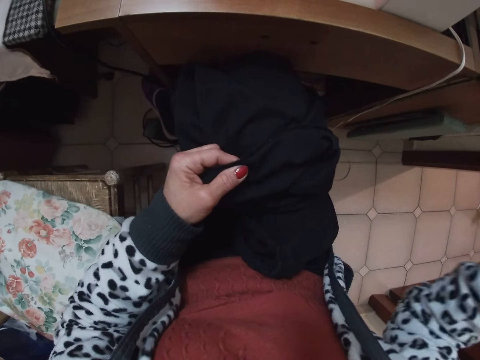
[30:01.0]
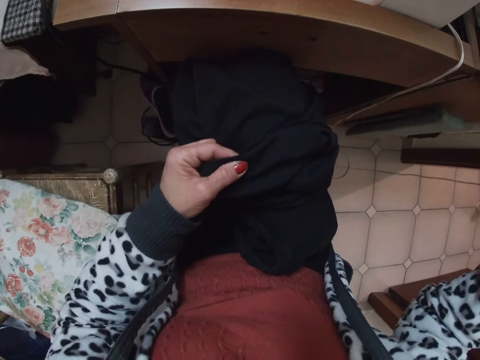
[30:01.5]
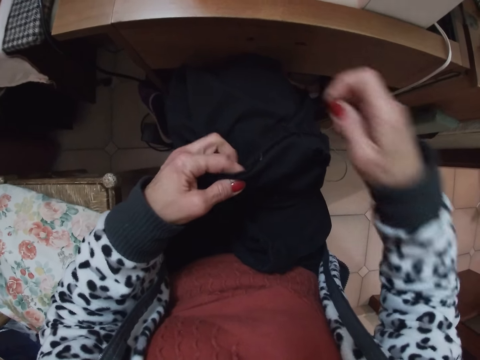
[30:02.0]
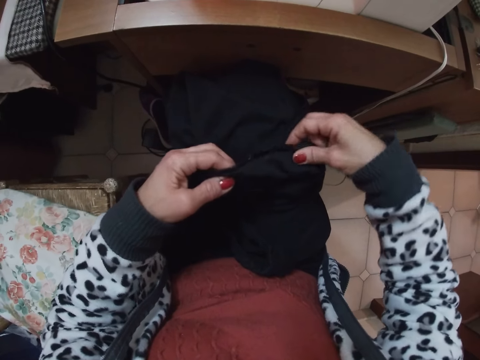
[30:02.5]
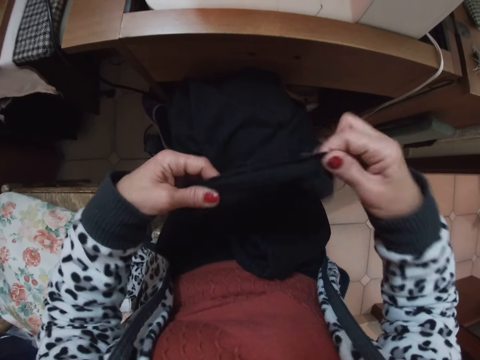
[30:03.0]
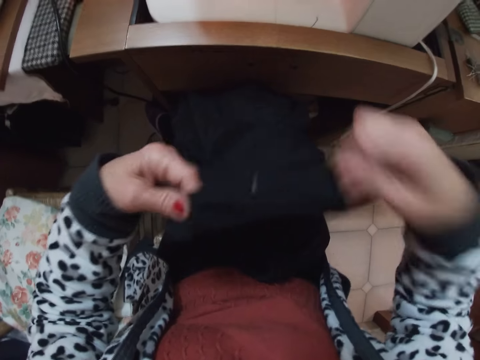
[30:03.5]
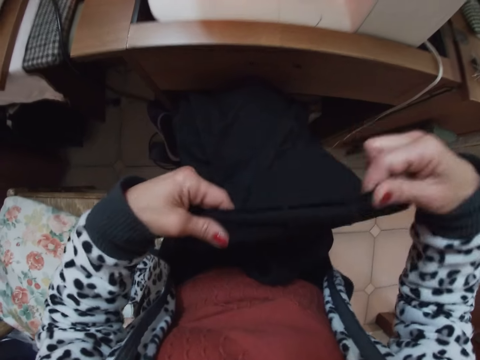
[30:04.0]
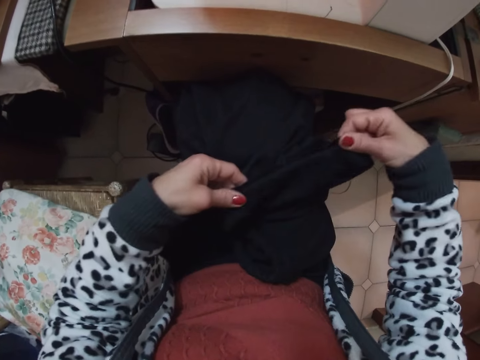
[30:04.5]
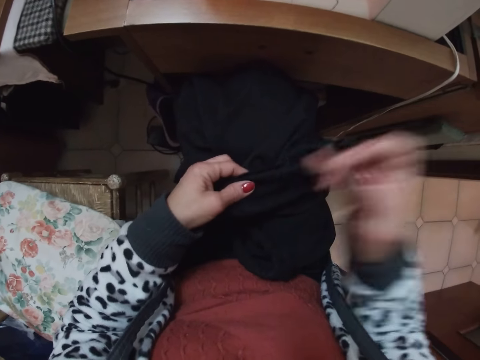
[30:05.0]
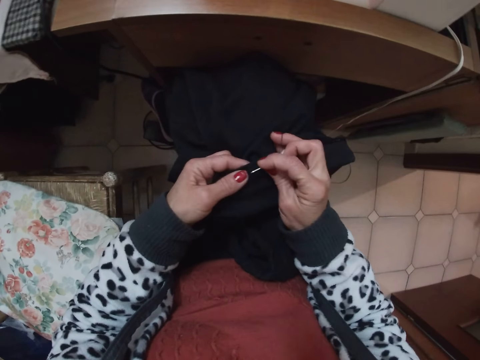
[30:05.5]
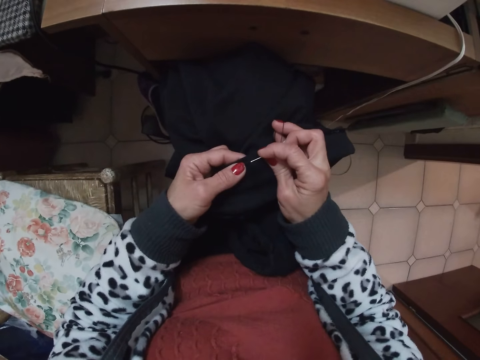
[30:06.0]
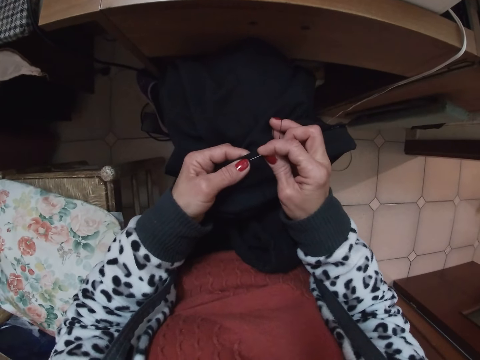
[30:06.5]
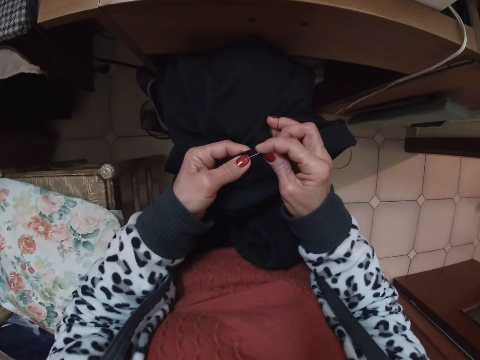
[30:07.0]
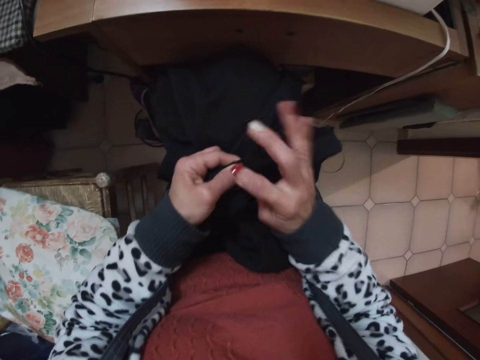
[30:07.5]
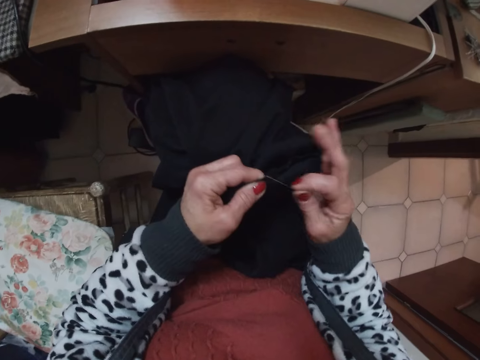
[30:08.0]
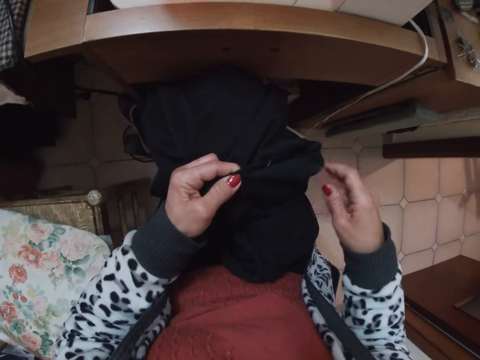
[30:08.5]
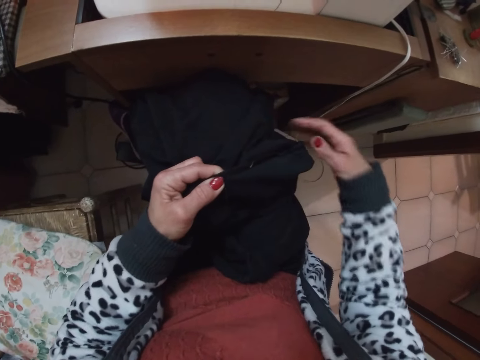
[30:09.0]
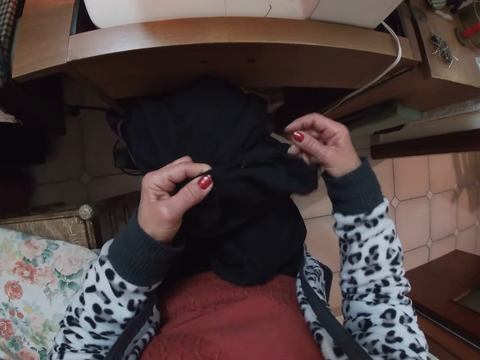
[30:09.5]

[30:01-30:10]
The camera wearer stretches the cloth. They sew the cloth with needle and thread.

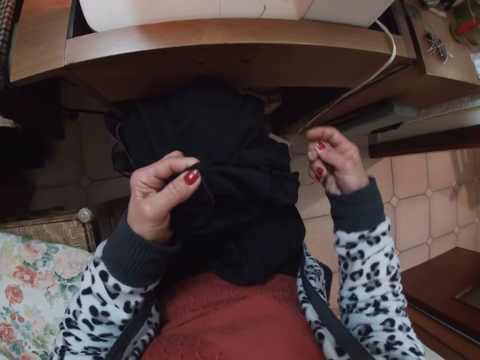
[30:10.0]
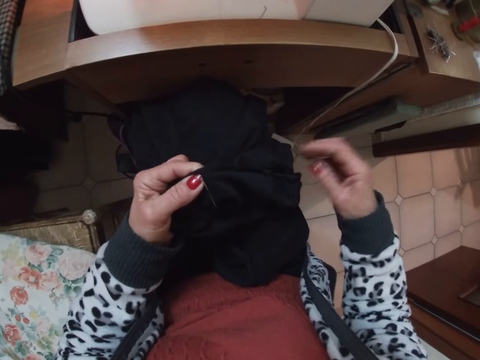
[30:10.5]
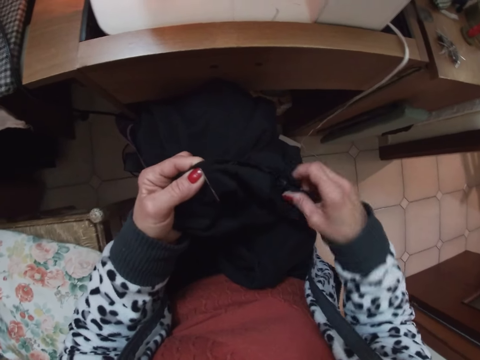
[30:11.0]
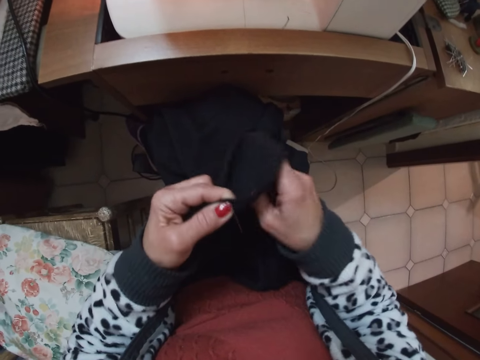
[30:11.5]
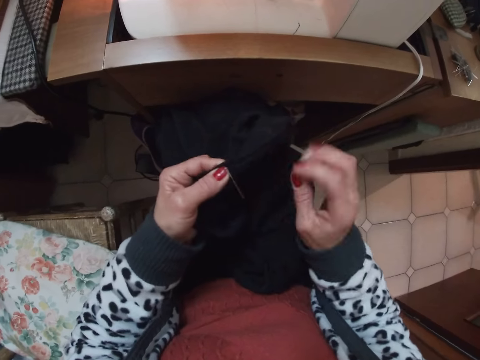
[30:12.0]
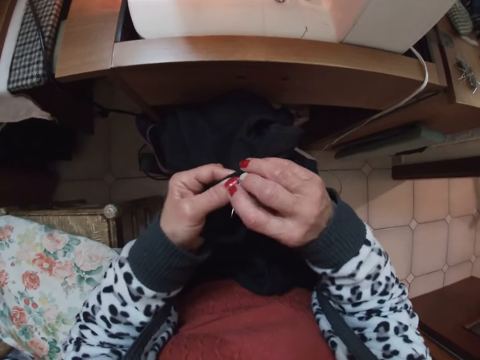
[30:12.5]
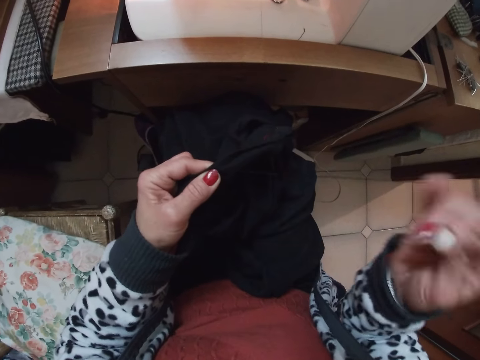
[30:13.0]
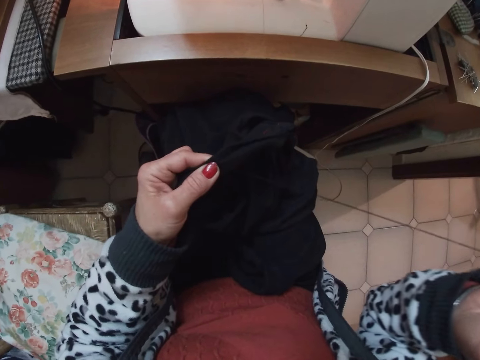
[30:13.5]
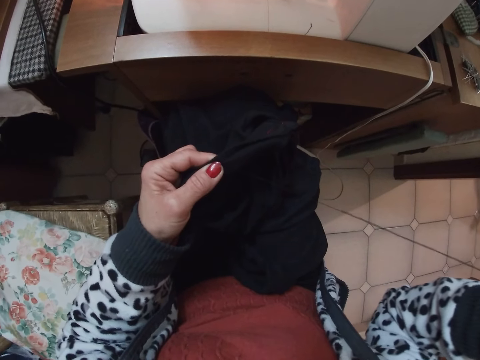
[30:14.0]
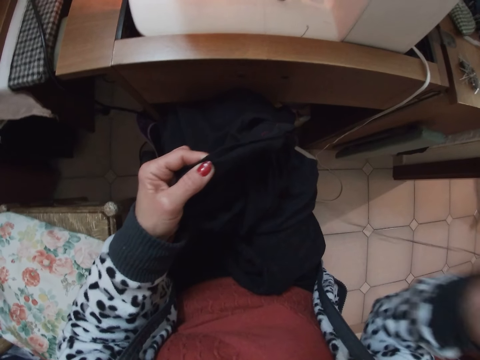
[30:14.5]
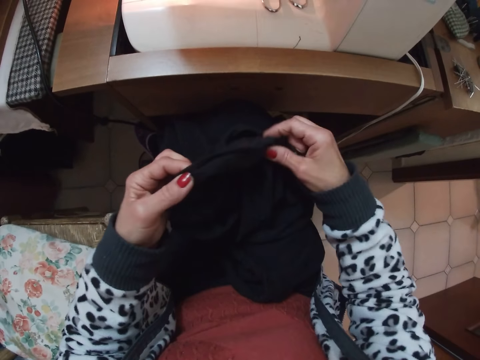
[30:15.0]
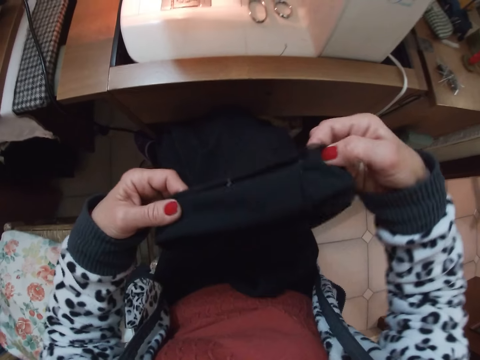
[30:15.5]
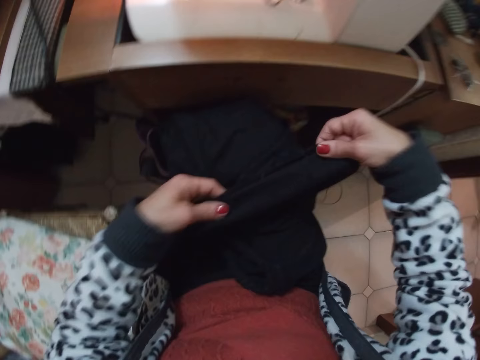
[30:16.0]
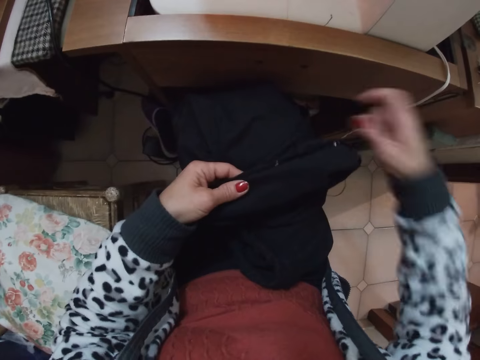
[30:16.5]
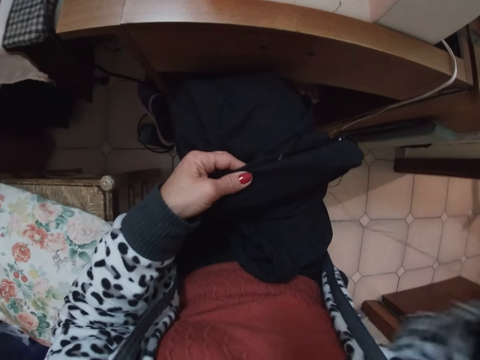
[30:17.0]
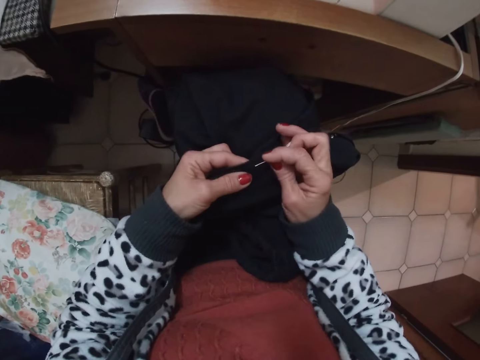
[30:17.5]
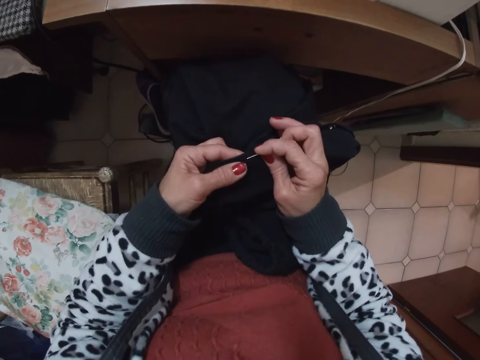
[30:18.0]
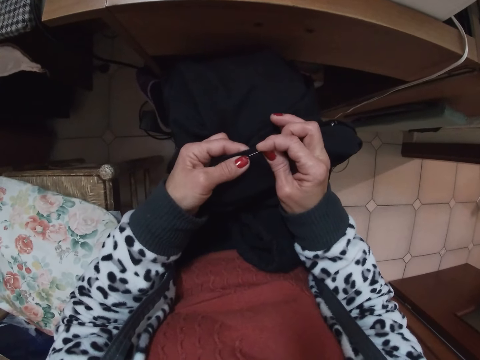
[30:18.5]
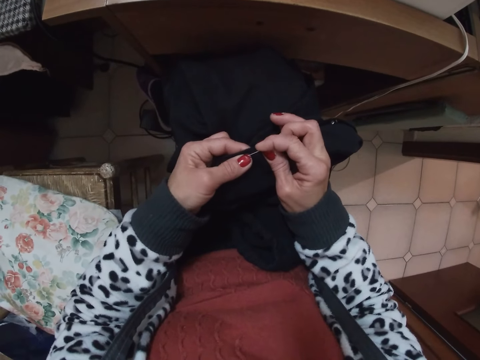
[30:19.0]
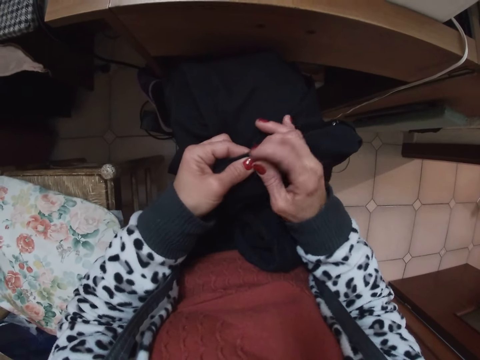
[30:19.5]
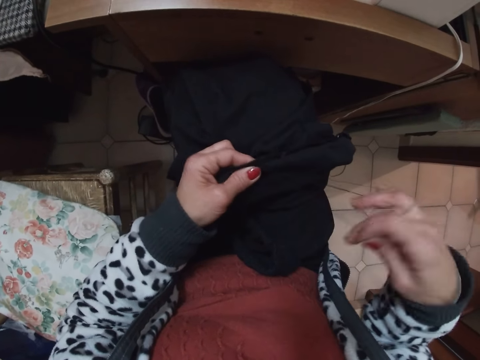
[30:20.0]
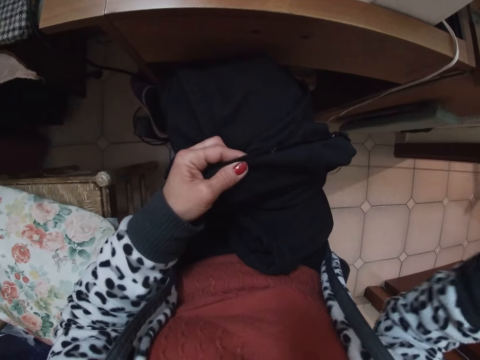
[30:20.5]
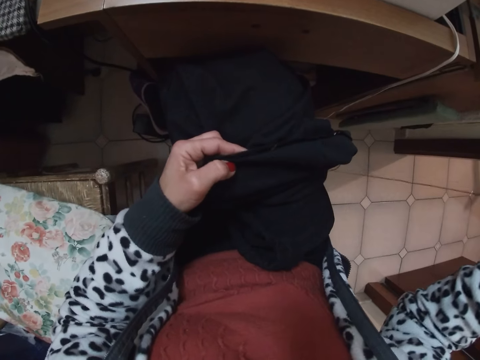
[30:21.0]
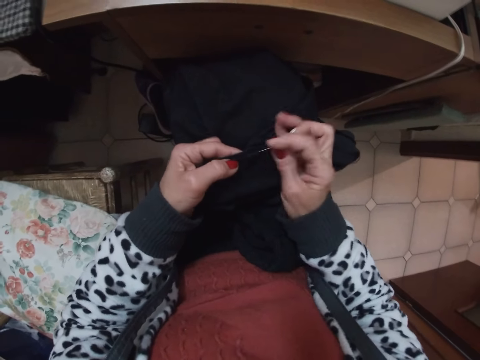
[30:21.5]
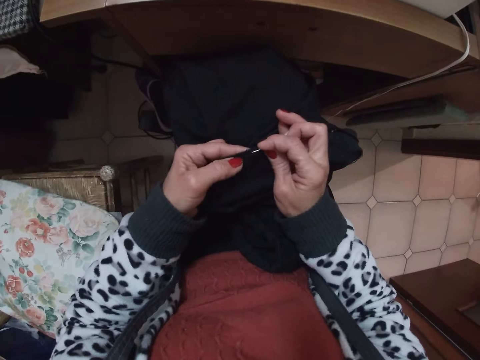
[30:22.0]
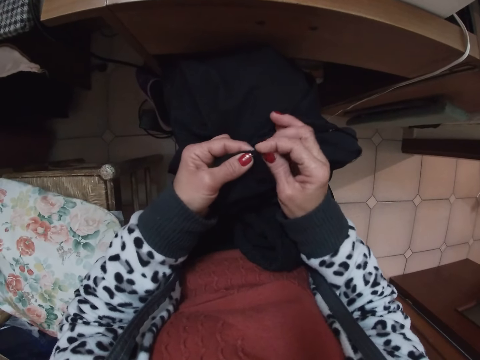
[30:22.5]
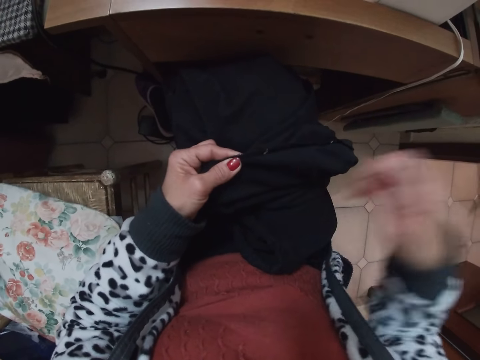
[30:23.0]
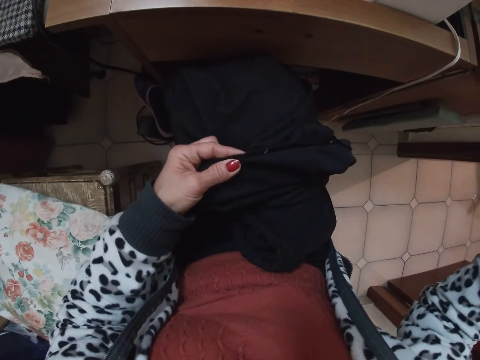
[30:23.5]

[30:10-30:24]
The camera wearer folds a cloth. They sew the cloth. They stretch the cloth. They sew the cloth with needle and thread.

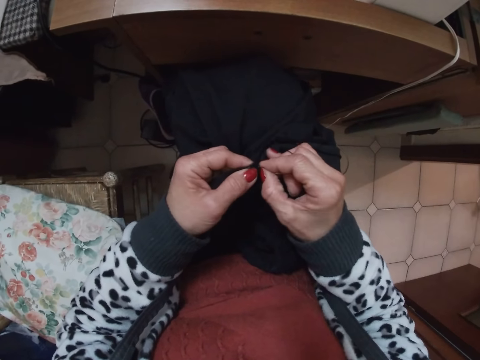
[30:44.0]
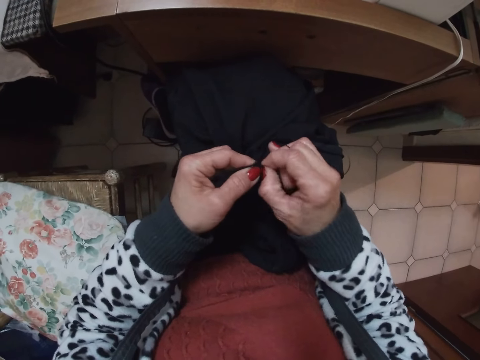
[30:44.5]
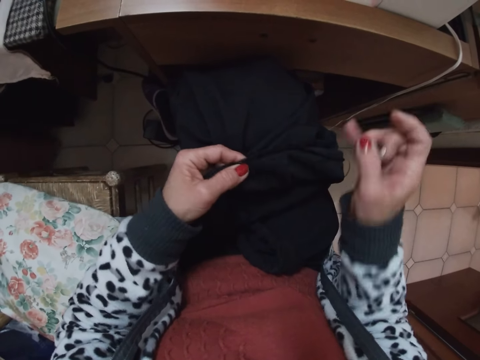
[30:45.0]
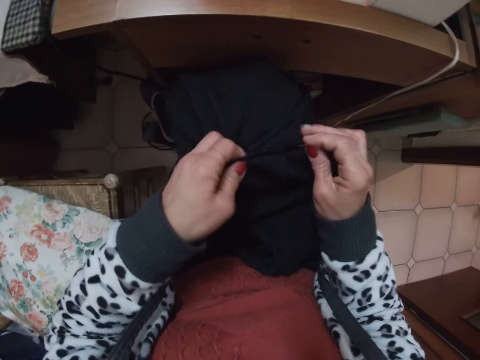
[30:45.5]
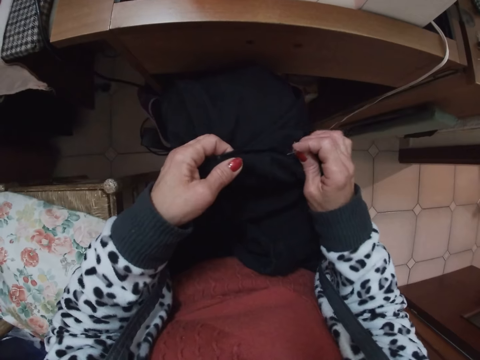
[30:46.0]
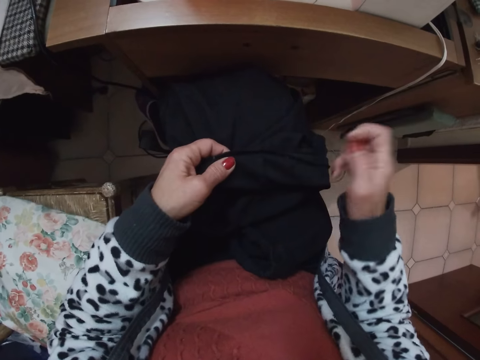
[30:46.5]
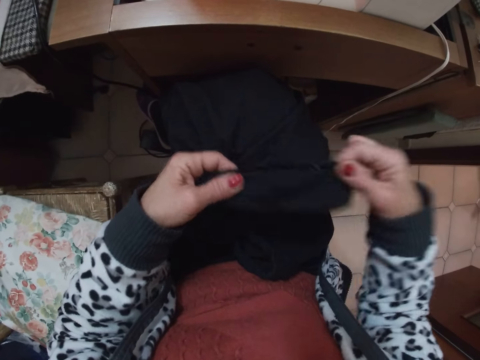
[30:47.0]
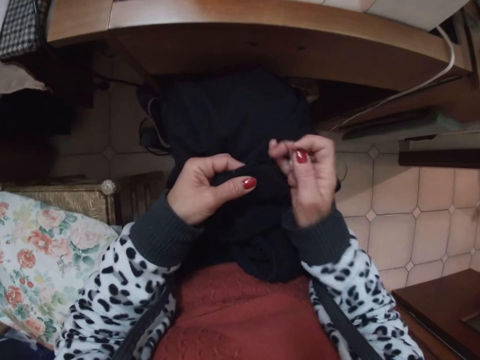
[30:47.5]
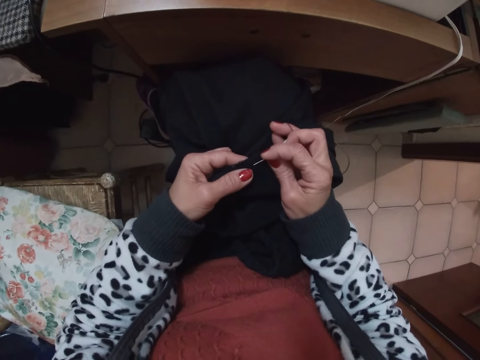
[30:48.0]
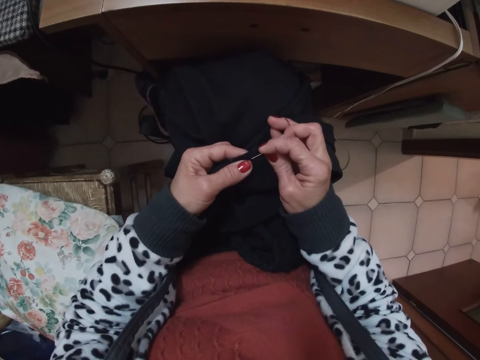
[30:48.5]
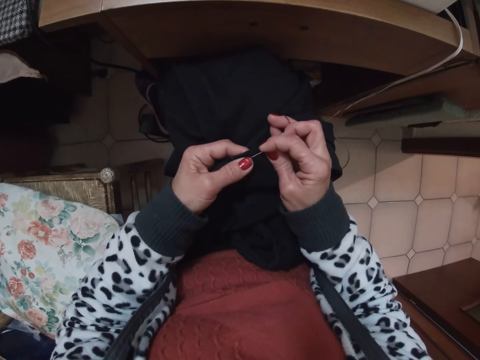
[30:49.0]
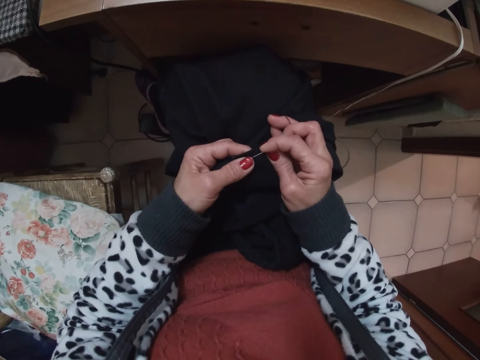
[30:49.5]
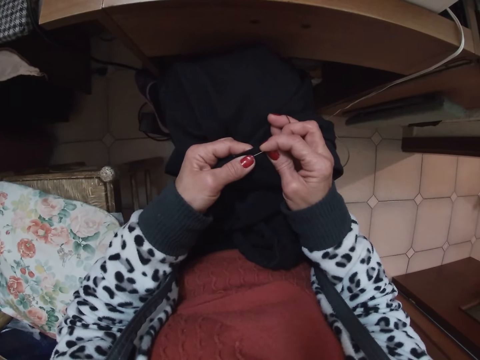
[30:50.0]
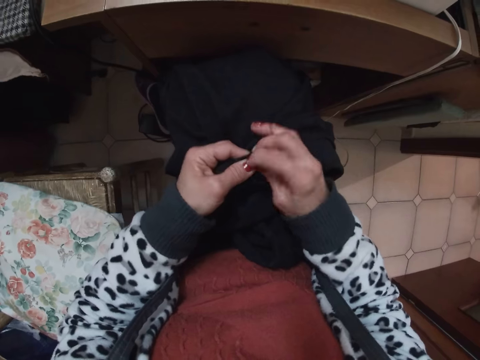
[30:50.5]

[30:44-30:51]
The camera wearer stretches the cloth. They sew the cloth.
